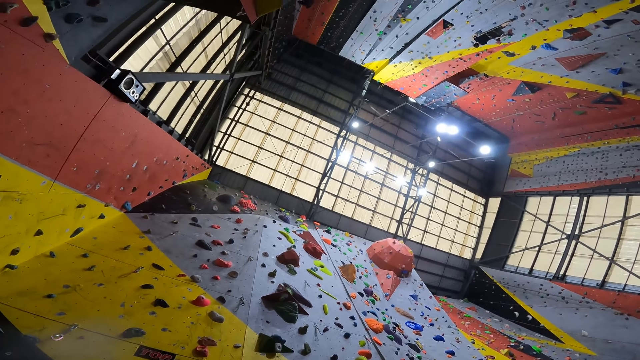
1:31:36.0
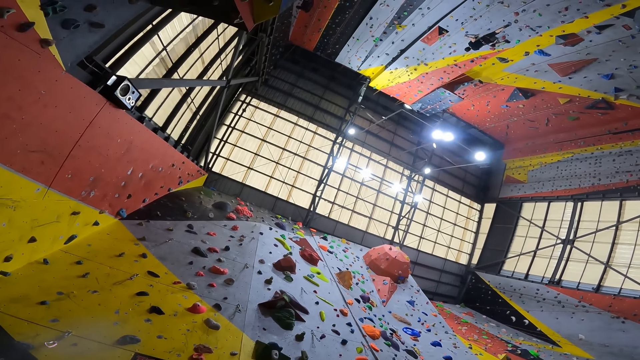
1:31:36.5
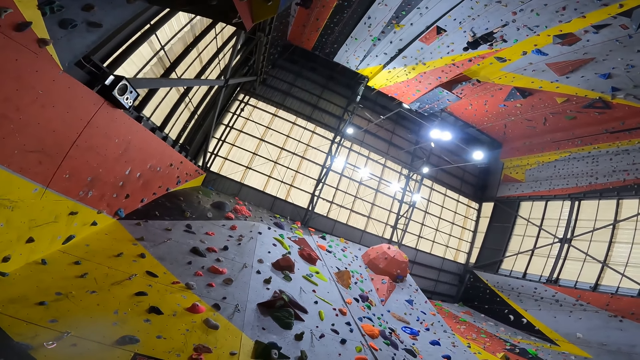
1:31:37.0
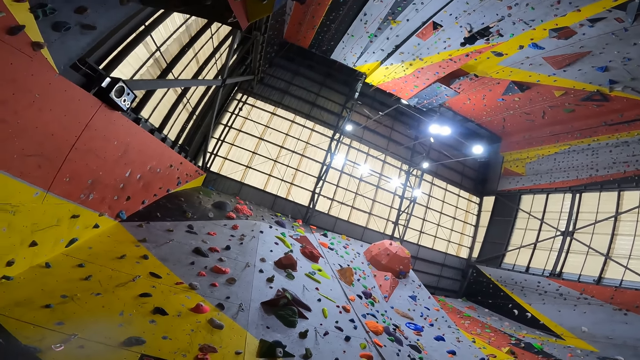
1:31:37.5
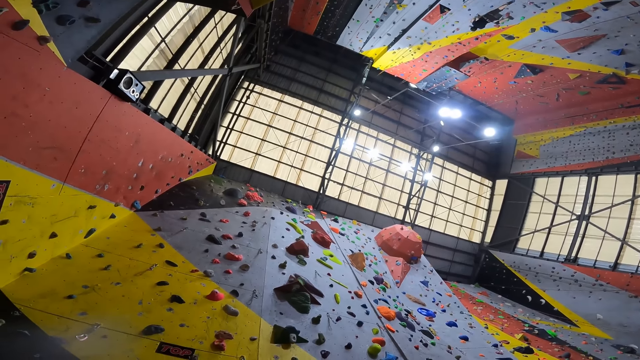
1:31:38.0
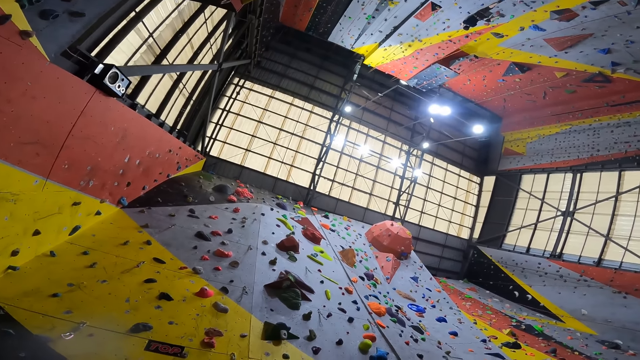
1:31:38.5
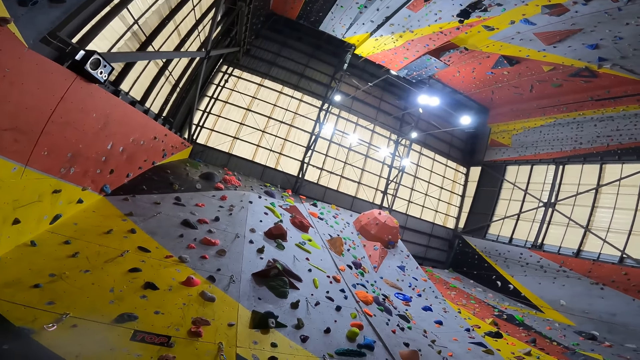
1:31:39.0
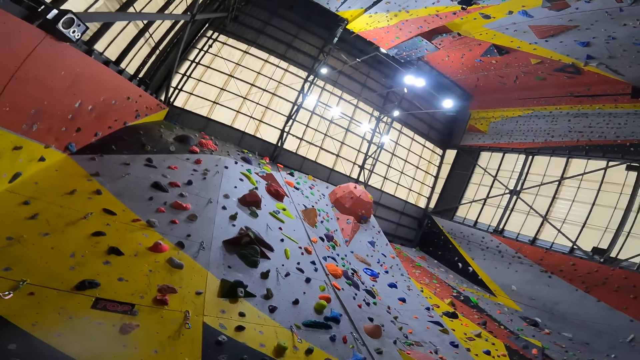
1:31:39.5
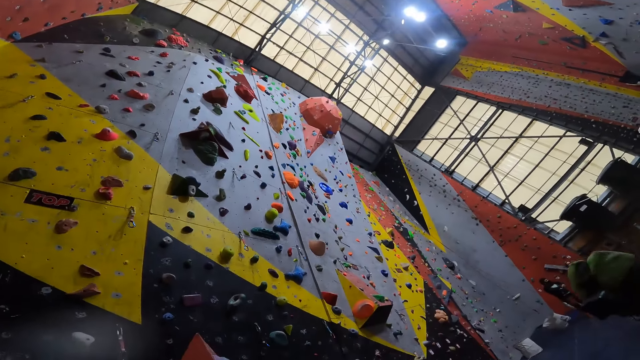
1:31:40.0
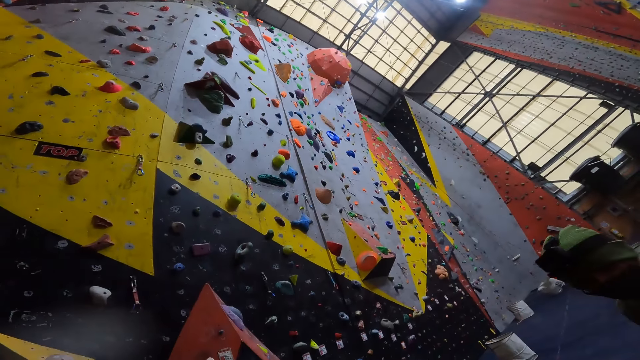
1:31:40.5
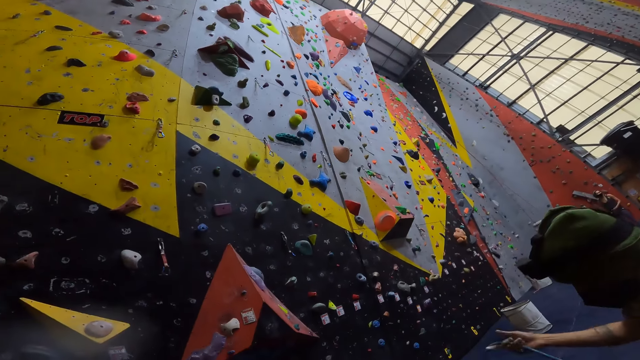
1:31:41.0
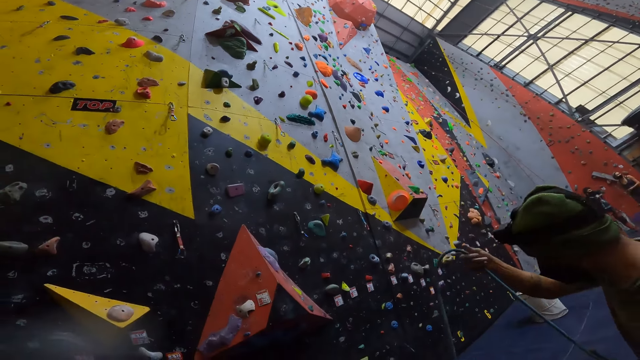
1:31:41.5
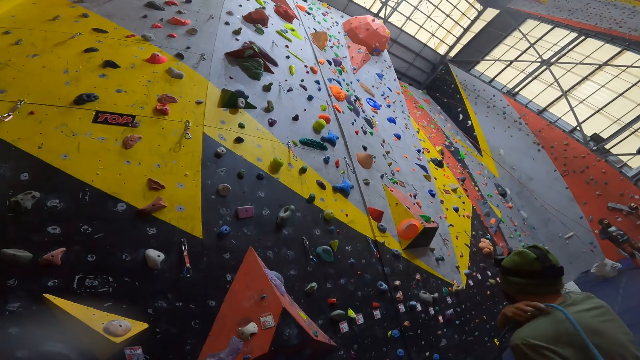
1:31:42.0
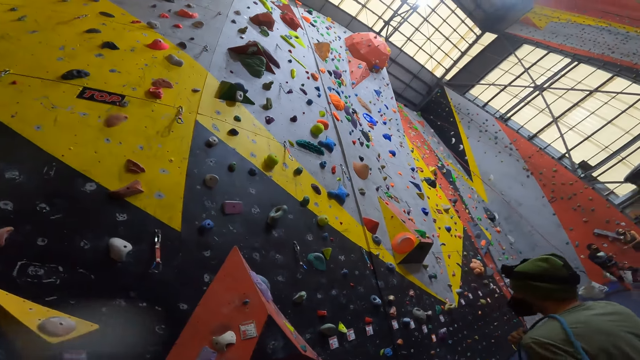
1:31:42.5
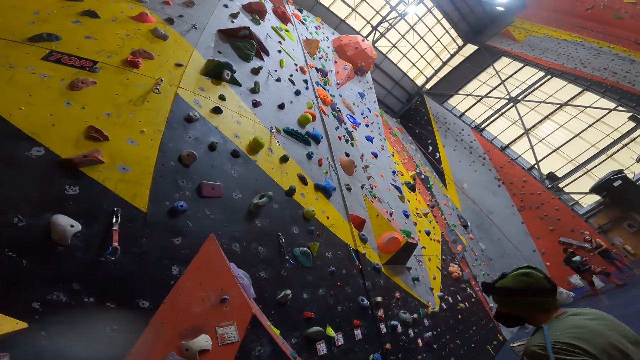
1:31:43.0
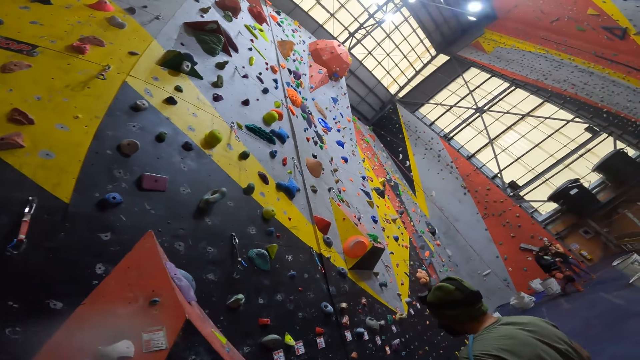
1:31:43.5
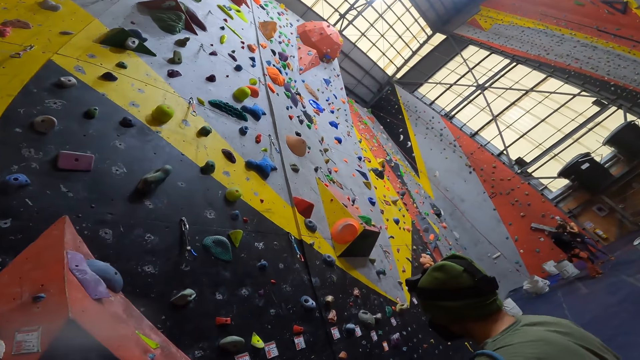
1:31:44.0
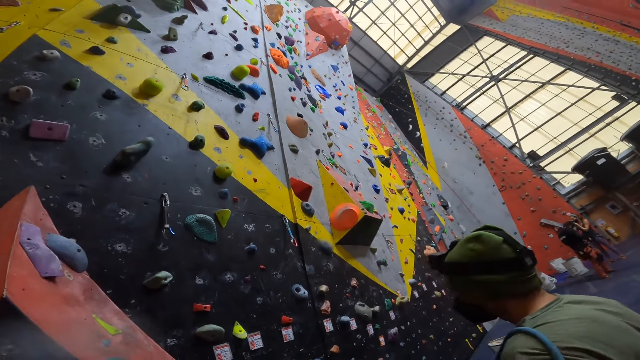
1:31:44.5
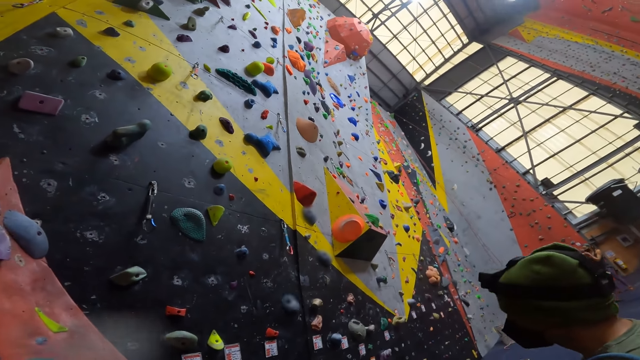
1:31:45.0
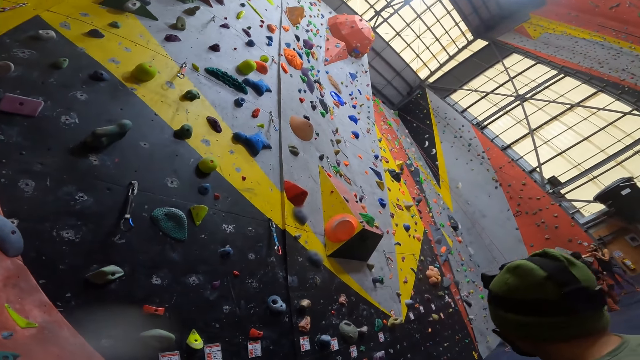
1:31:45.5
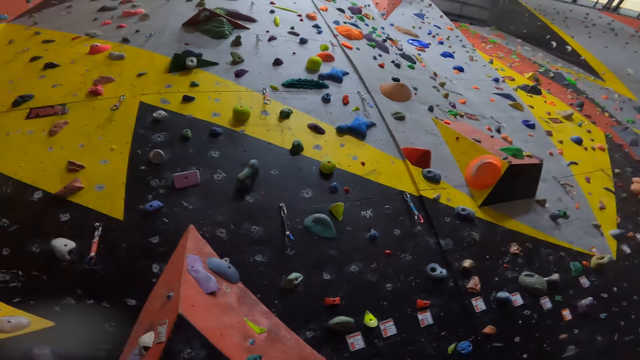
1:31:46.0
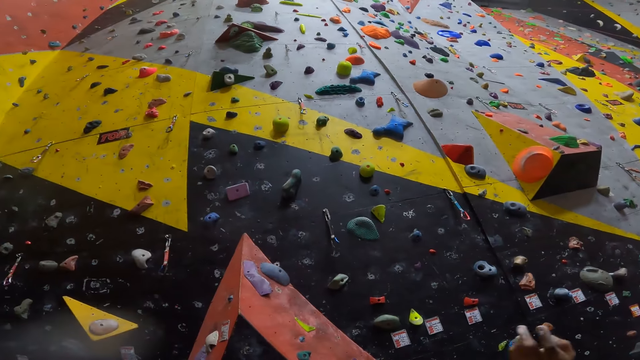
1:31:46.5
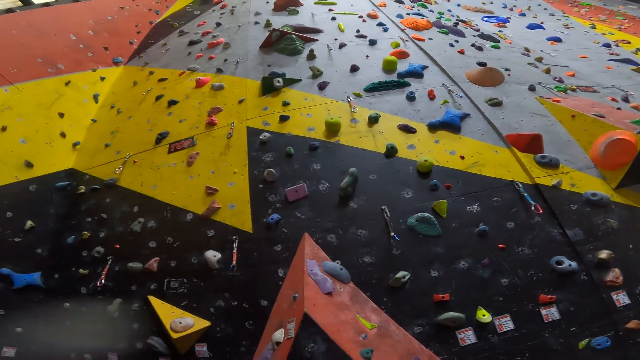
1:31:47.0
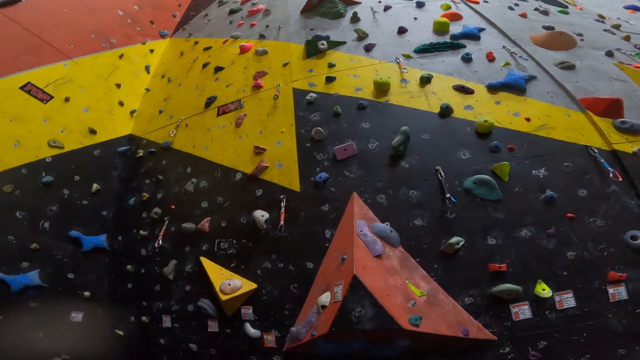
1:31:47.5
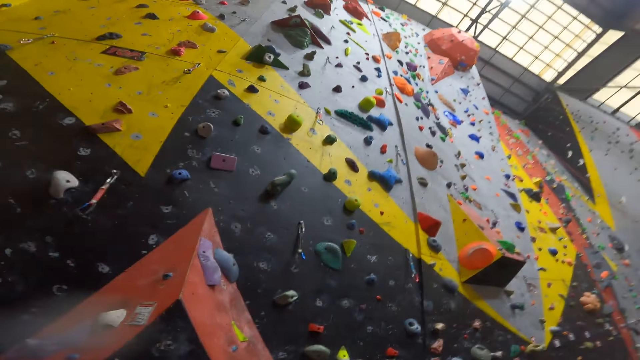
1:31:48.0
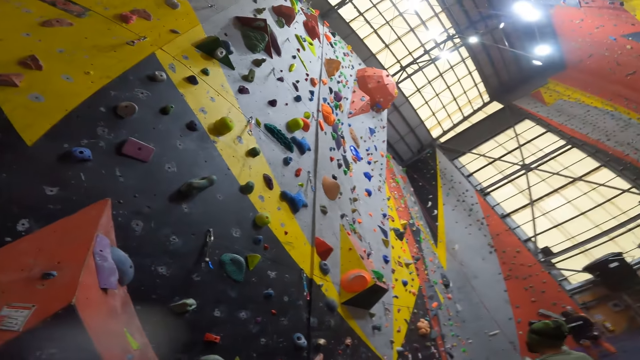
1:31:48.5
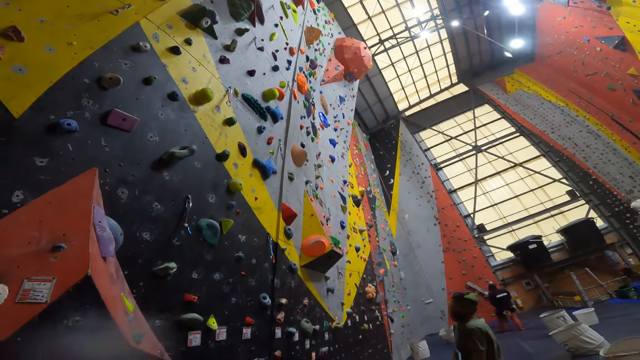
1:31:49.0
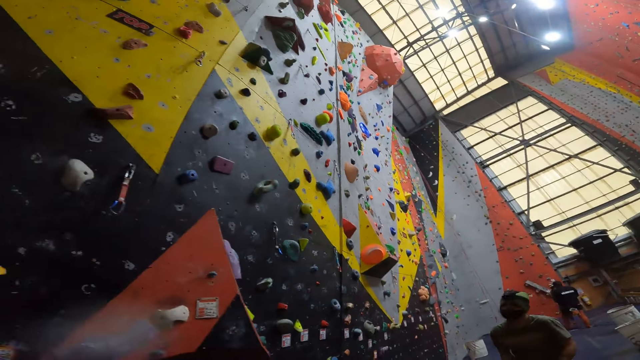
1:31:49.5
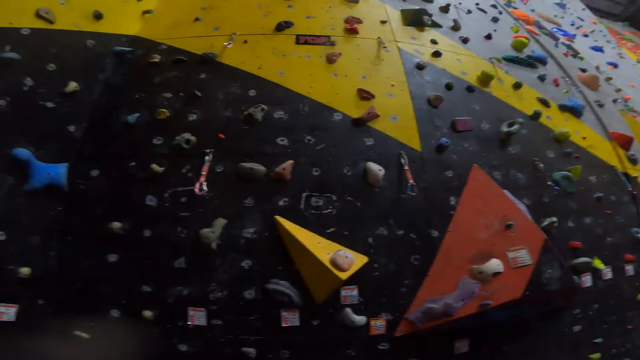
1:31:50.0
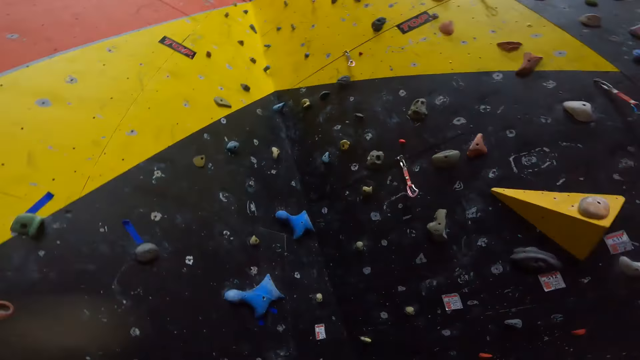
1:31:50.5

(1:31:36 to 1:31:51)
A person pulls the climbing rope. The camera wearer turns round.

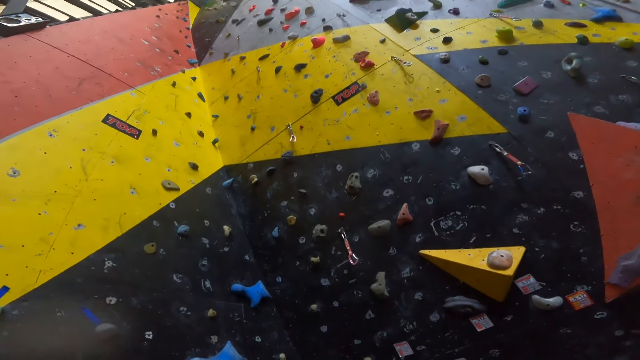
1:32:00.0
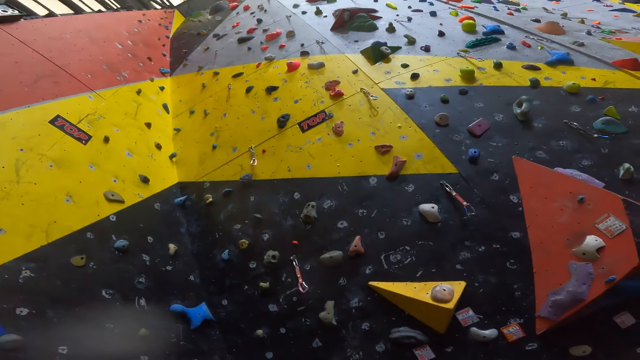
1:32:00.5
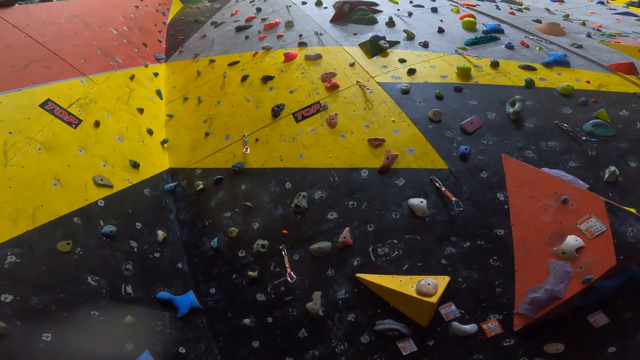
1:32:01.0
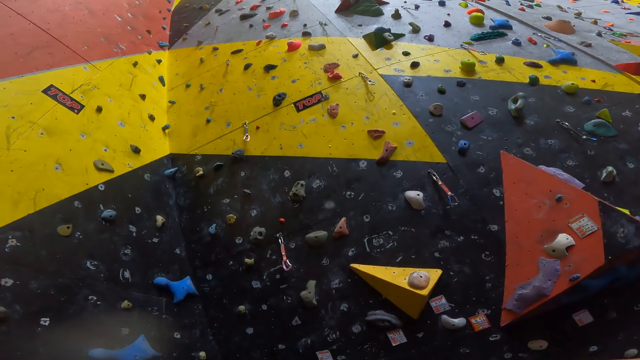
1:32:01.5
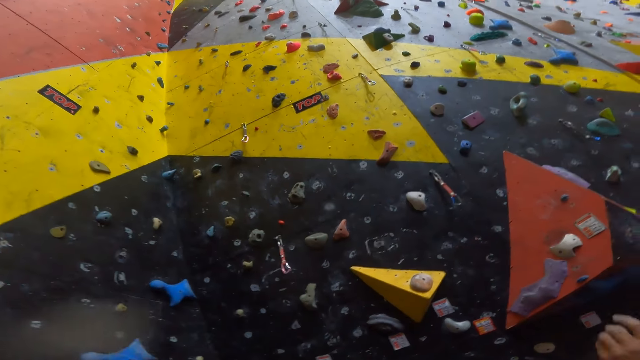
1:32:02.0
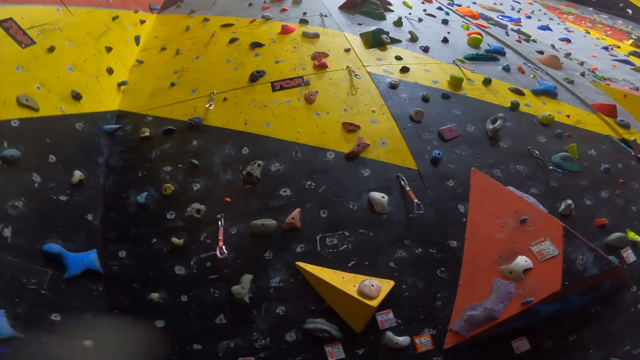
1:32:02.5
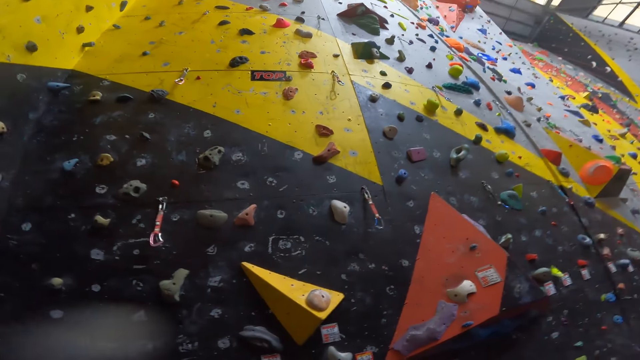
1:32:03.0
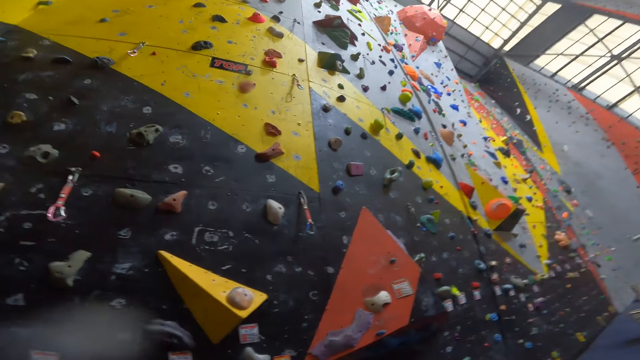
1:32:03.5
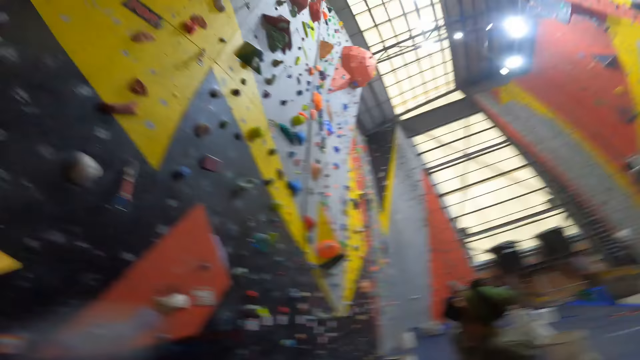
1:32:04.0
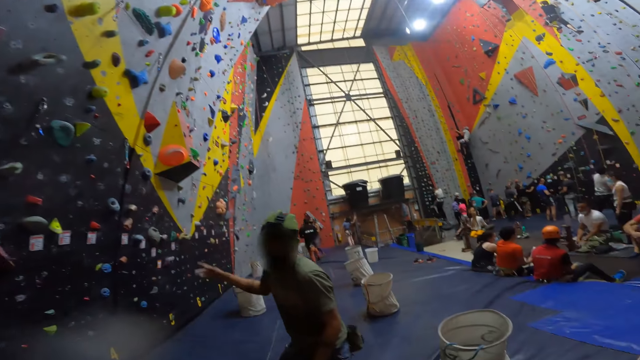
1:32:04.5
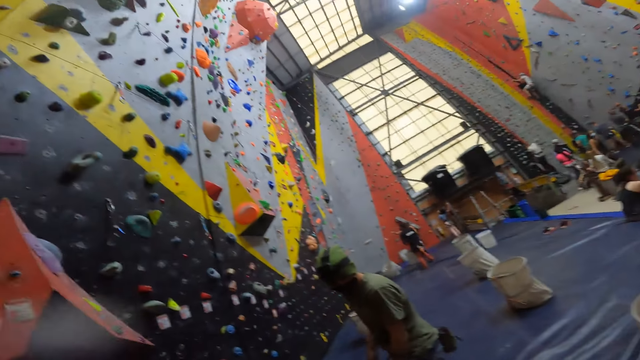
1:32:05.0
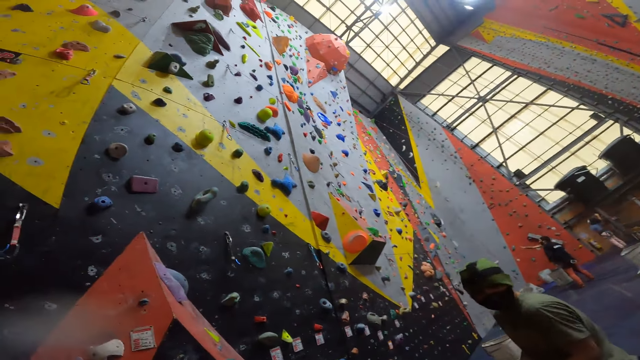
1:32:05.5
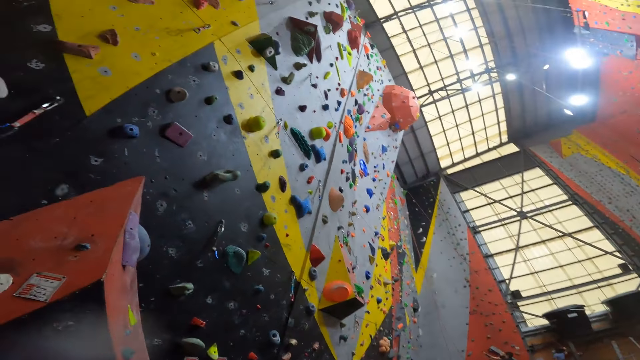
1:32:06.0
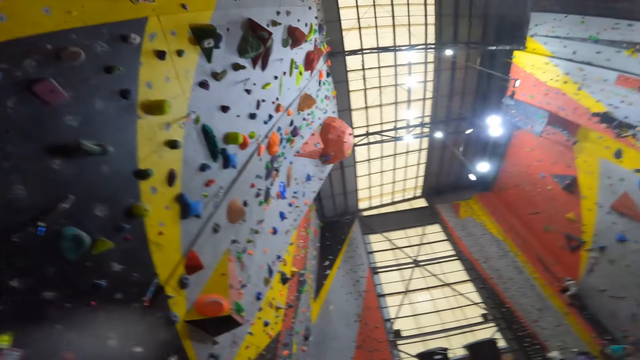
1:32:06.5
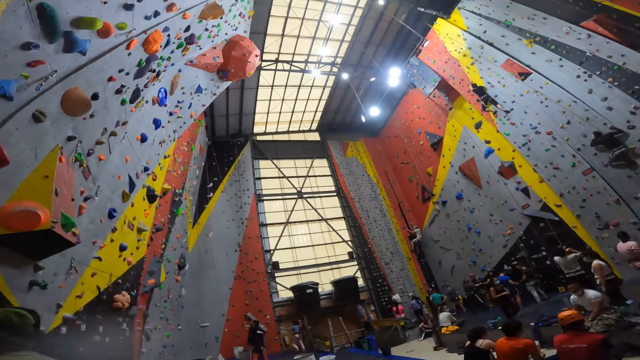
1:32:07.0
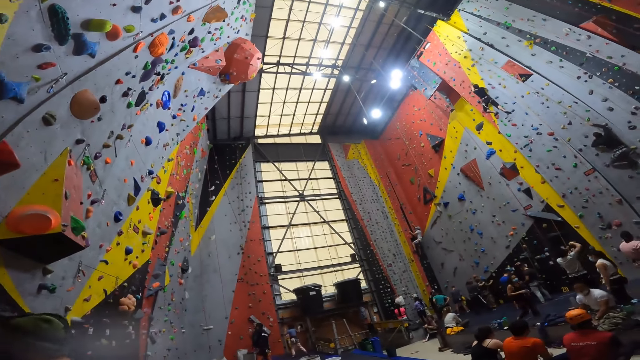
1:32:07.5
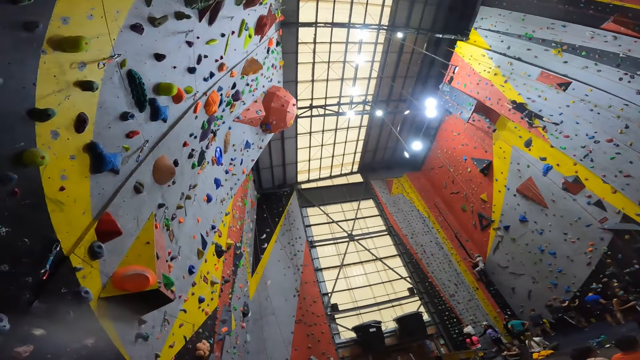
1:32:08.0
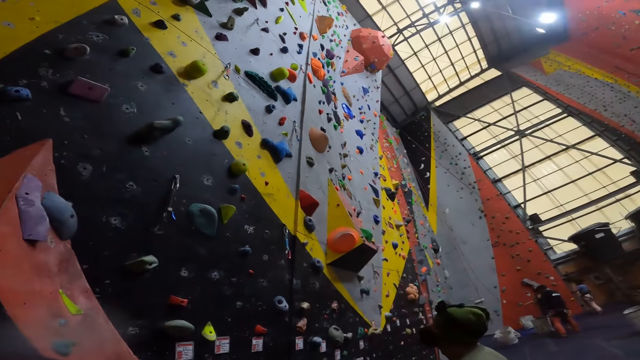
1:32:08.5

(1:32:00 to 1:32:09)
The camera wearer moves the left hand. A person interacts with the camera wearer. The camera wearer turns round.
